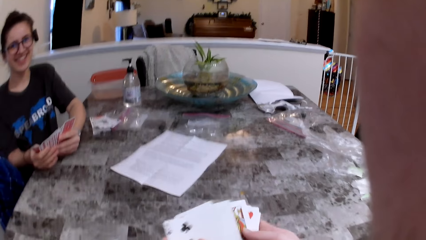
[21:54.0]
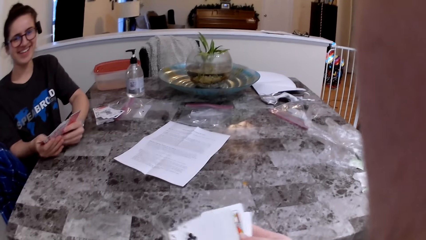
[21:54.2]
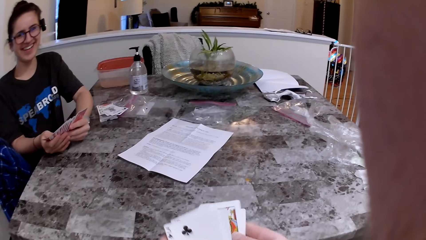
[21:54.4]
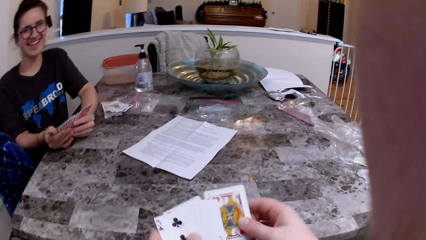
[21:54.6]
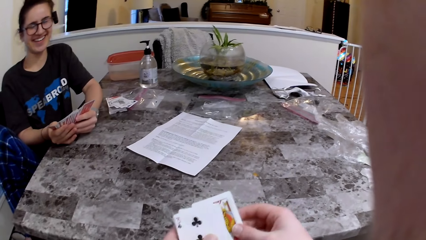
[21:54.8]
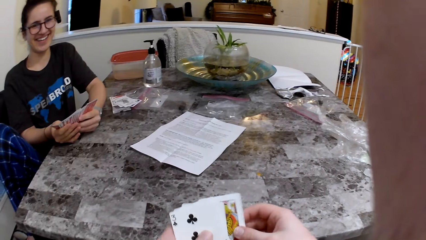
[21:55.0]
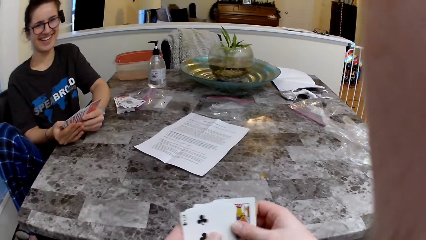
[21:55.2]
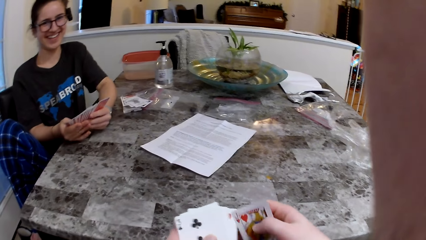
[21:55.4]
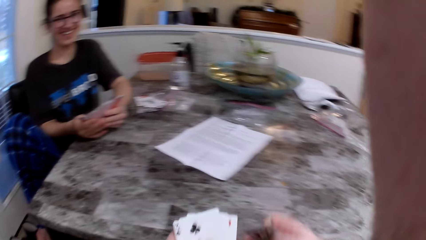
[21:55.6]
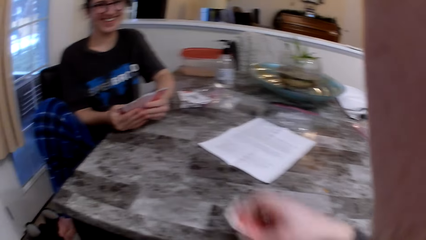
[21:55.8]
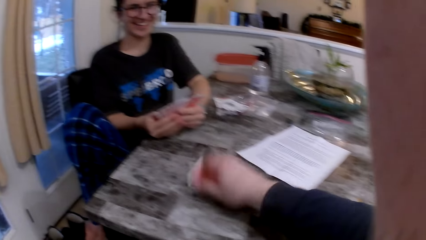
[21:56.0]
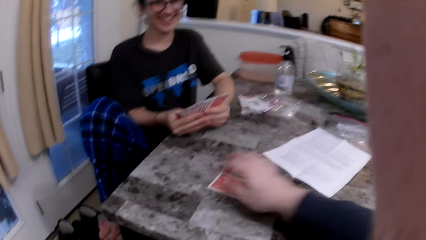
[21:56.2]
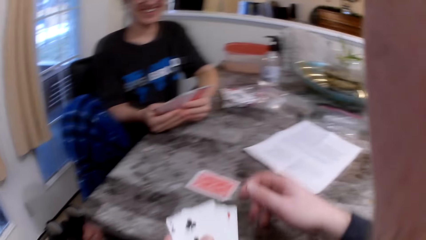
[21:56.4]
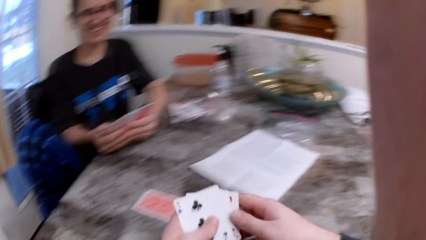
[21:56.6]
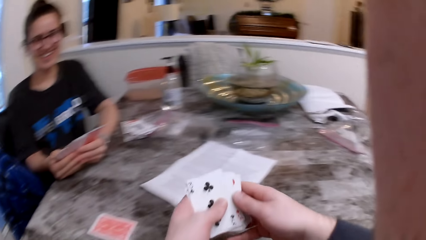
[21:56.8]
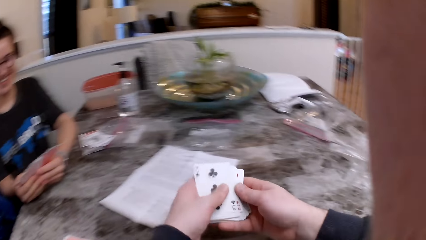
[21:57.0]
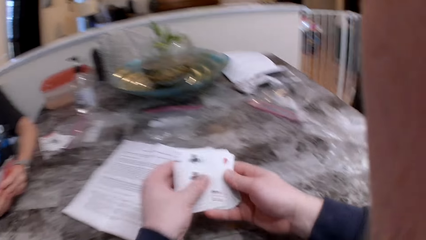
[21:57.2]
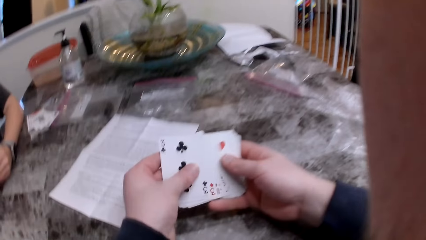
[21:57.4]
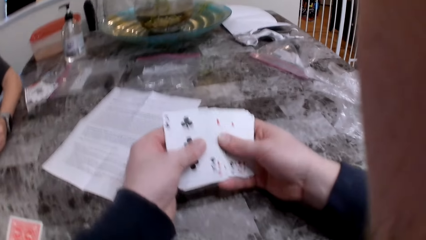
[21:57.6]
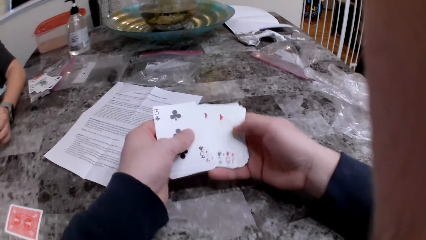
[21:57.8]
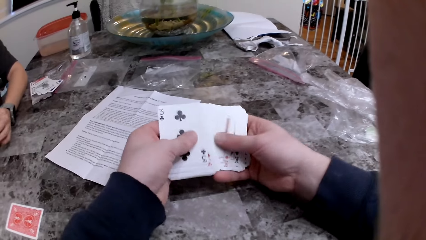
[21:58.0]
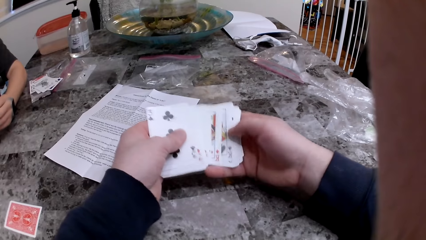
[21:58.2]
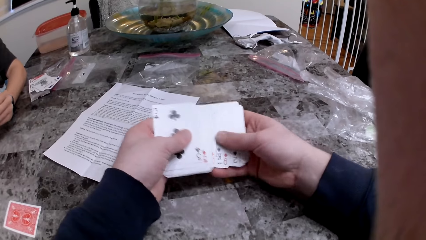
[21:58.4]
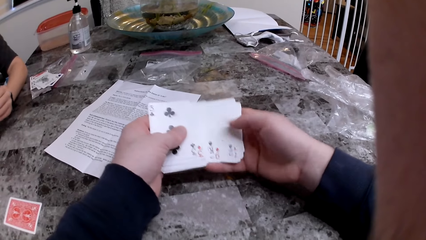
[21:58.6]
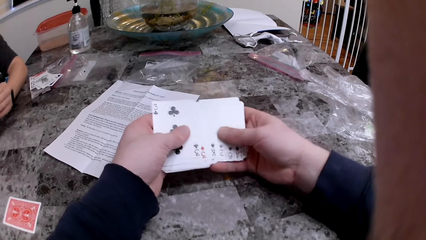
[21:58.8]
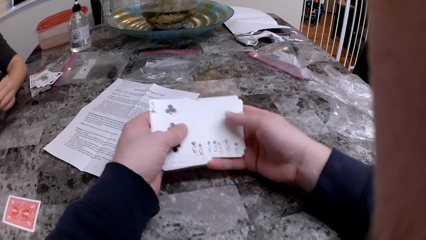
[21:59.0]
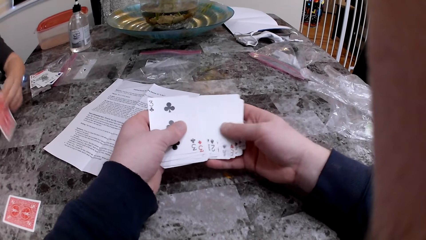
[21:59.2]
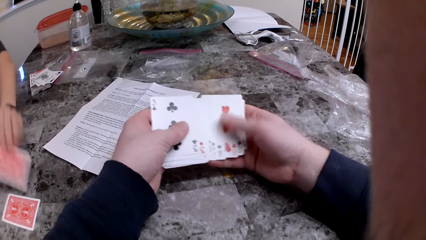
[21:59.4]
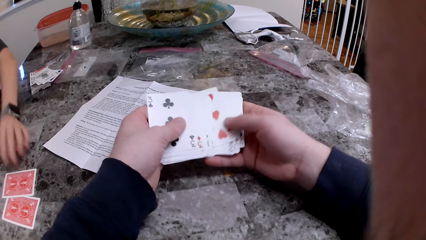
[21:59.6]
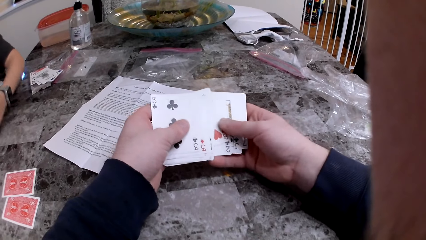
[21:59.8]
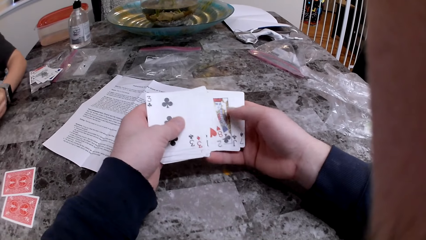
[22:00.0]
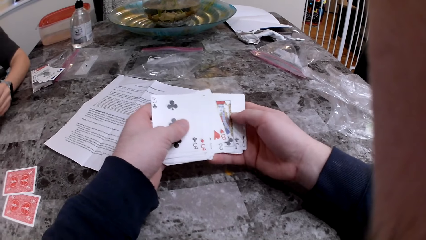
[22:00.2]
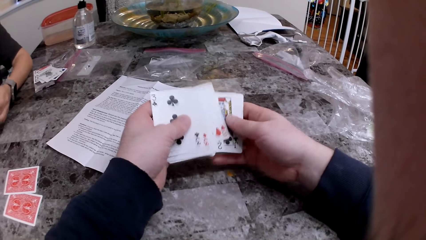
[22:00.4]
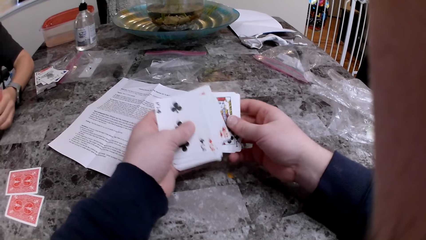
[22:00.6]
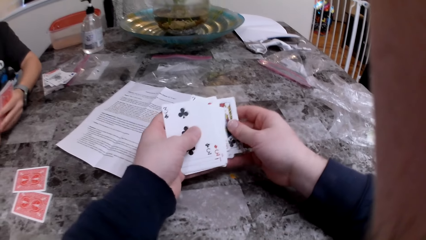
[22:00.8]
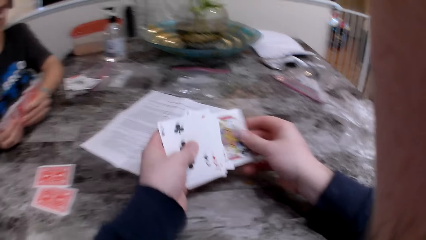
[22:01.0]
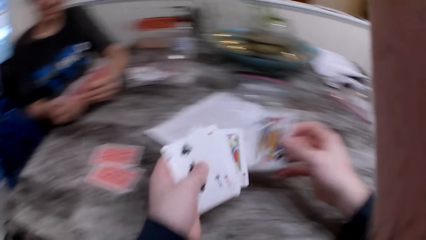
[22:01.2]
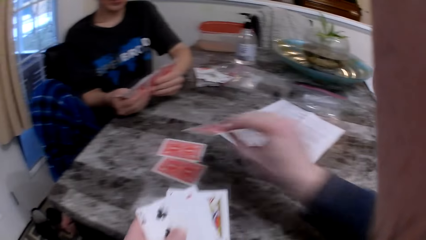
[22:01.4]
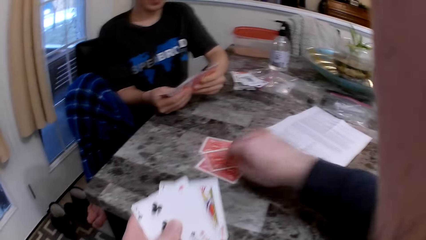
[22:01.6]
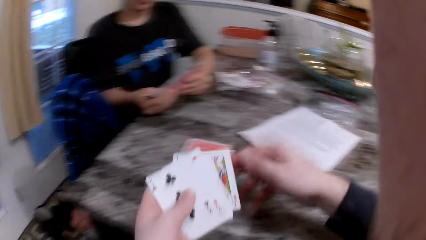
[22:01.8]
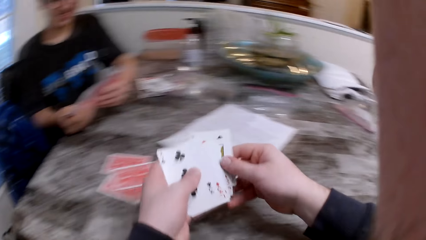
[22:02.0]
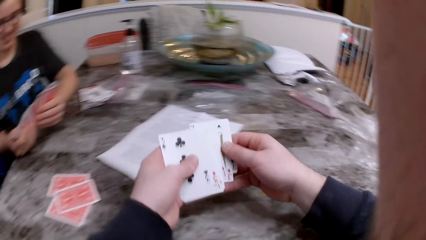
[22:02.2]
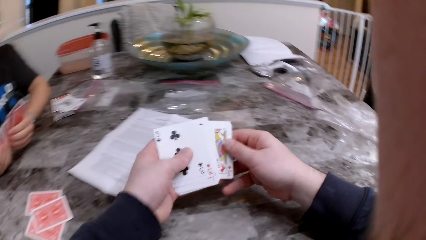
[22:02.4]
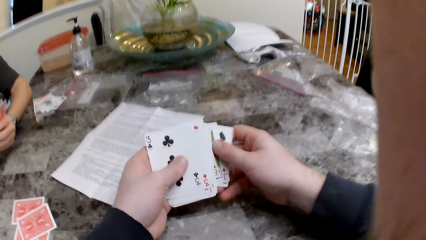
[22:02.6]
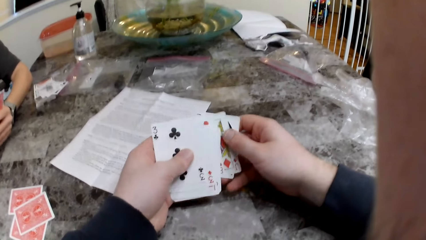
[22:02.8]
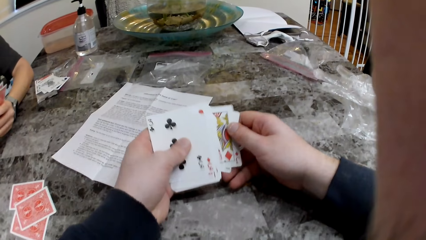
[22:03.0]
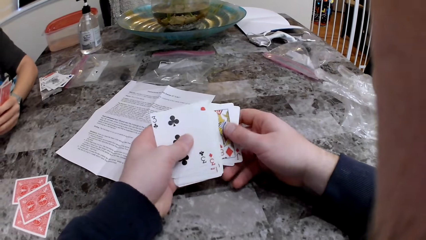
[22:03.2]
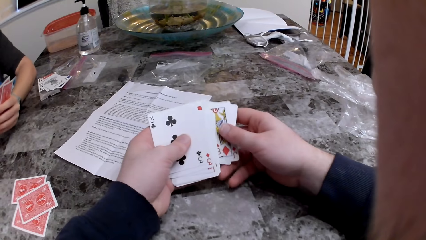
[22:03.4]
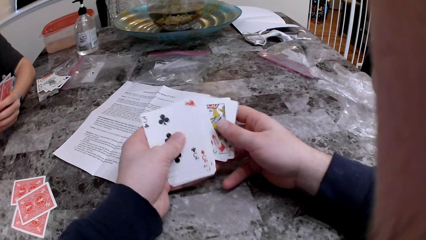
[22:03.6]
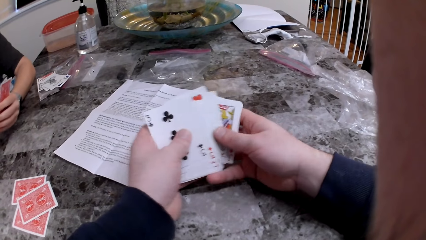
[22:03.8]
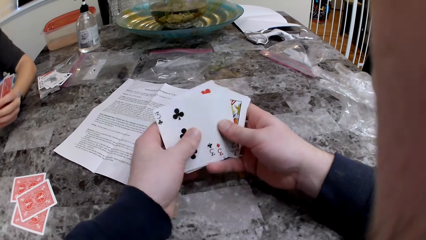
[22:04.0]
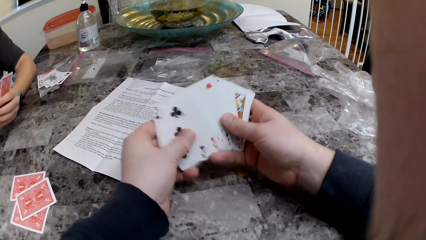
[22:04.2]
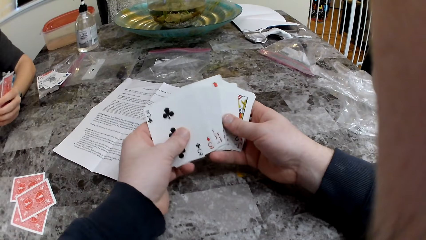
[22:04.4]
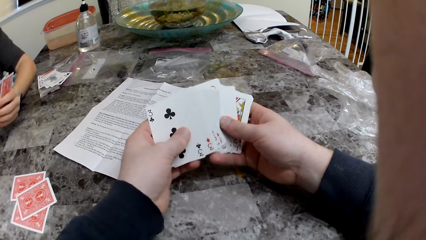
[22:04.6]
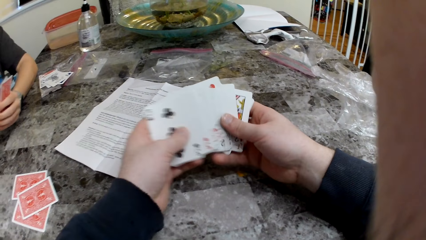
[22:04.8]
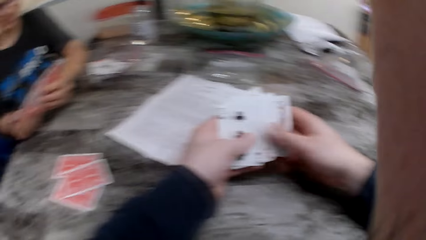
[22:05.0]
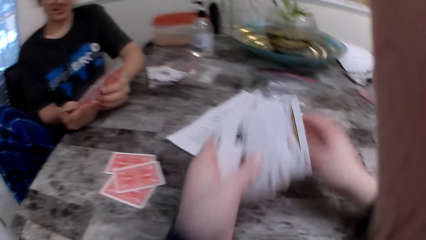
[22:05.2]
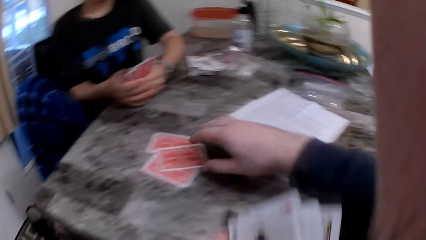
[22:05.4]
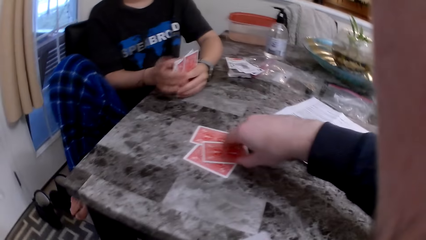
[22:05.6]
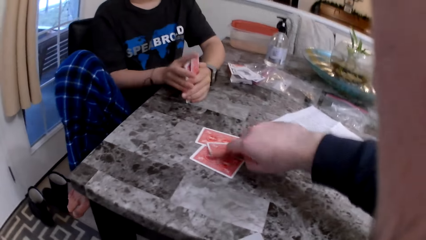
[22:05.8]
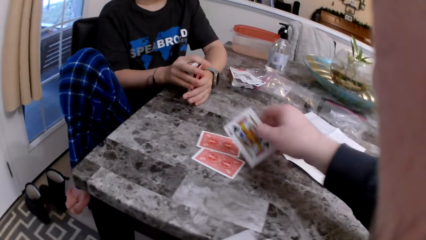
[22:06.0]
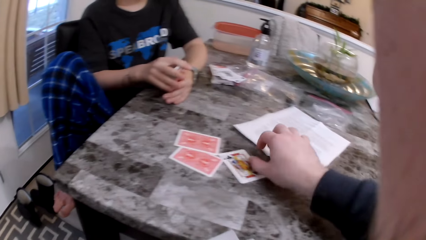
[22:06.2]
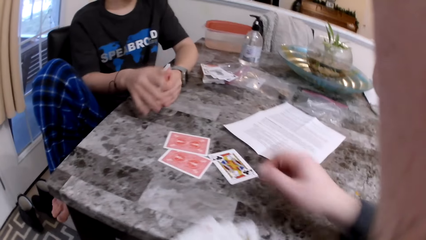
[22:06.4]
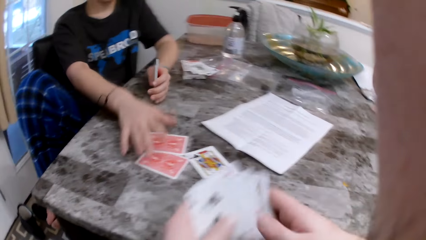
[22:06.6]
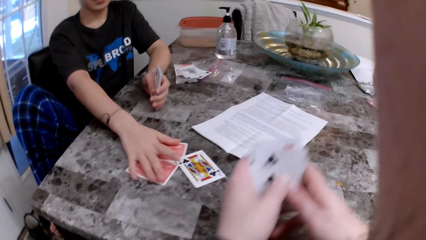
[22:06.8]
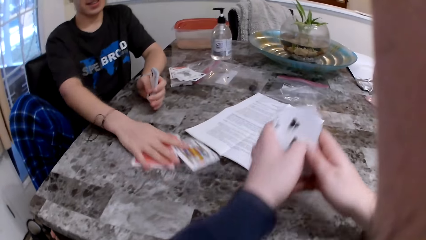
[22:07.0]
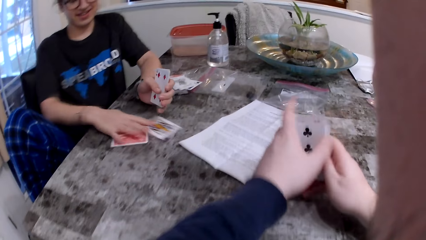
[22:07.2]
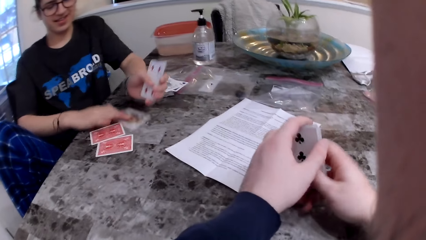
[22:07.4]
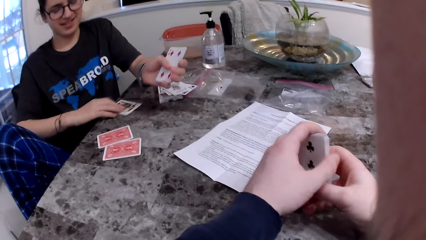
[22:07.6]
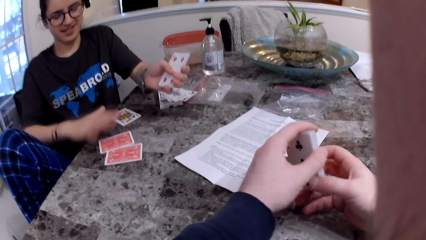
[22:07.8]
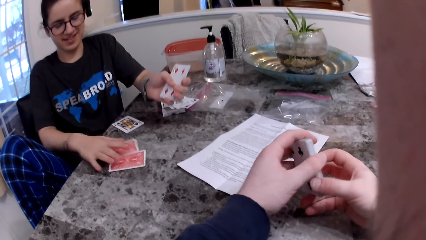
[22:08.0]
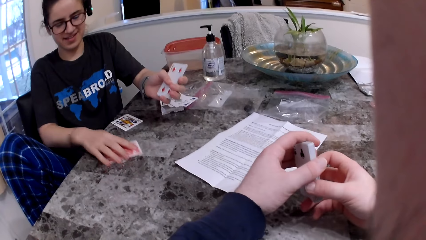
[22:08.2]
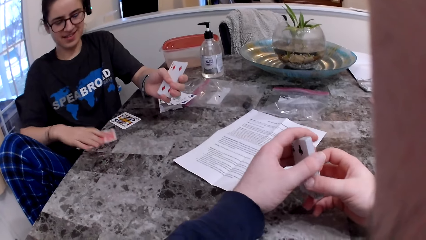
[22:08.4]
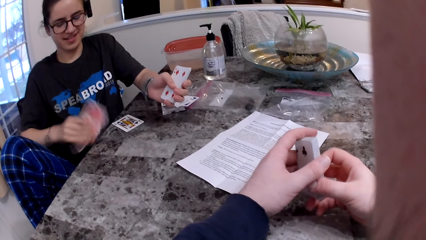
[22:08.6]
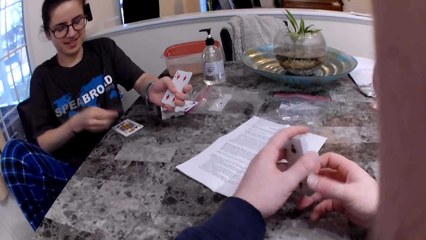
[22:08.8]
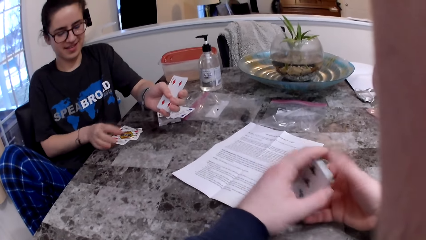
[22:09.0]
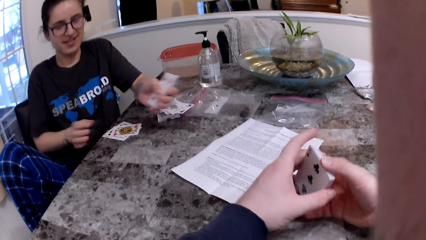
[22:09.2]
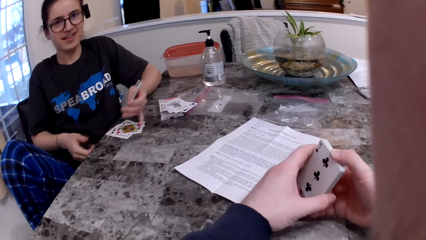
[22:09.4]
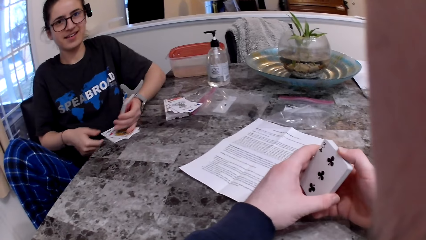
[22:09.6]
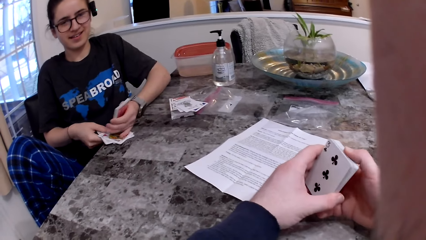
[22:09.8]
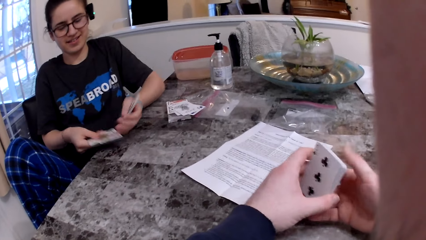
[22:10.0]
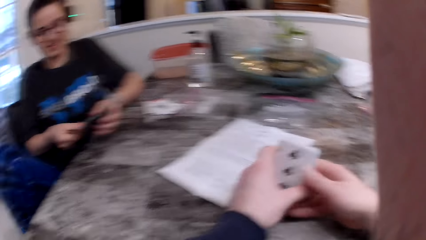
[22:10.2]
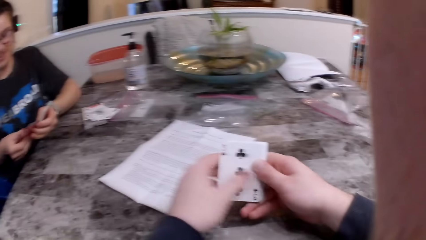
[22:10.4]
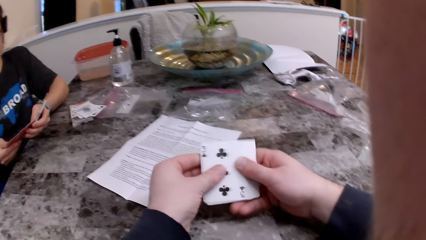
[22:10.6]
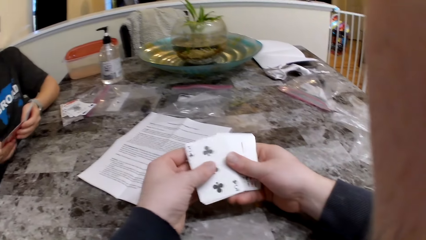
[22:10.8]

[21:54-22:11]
The camera wearer puts the card on the table. The woman puts the card on the table. The camera wearer puts the card on the table. They turn over the card. The woman pulls the cards.
